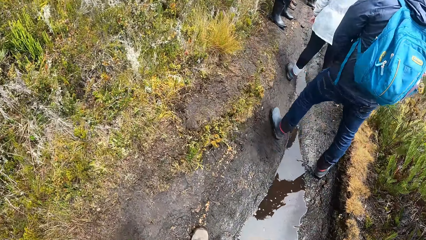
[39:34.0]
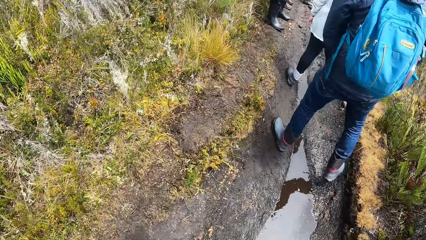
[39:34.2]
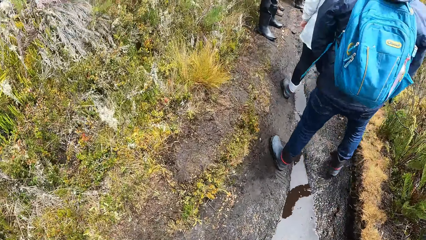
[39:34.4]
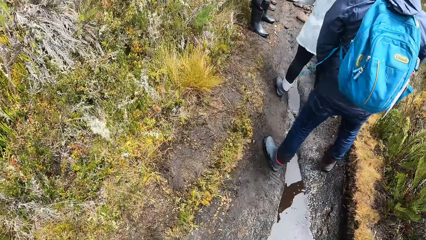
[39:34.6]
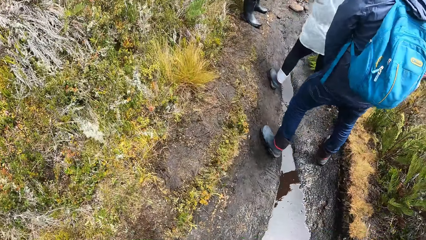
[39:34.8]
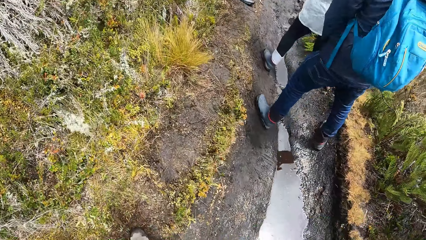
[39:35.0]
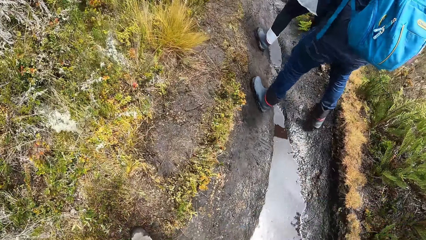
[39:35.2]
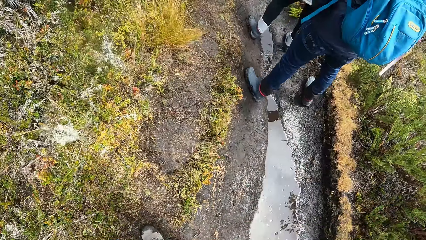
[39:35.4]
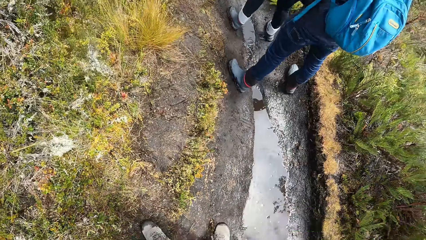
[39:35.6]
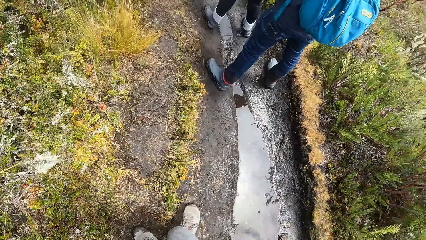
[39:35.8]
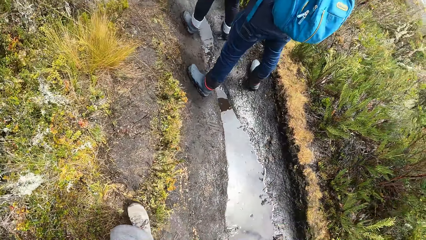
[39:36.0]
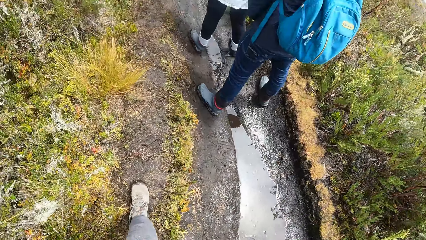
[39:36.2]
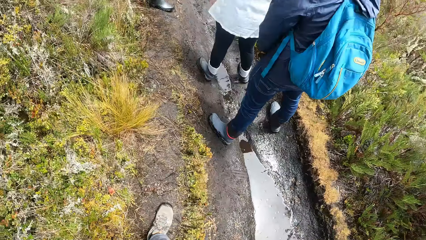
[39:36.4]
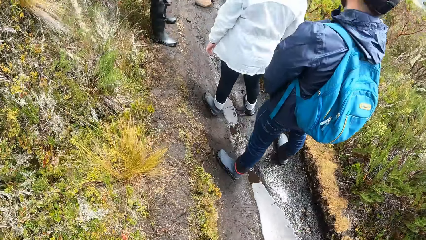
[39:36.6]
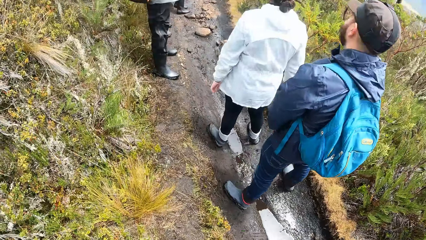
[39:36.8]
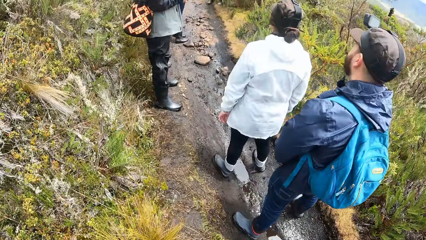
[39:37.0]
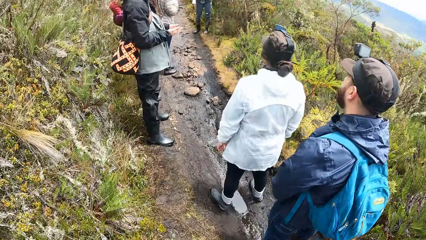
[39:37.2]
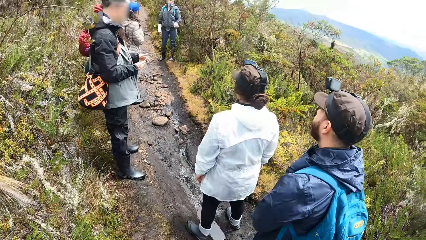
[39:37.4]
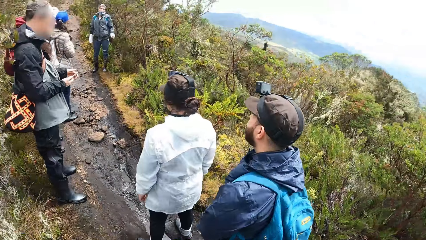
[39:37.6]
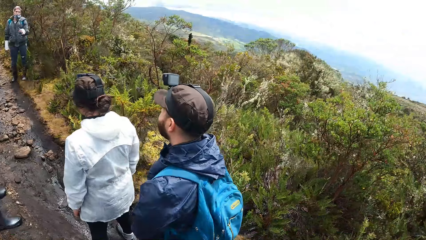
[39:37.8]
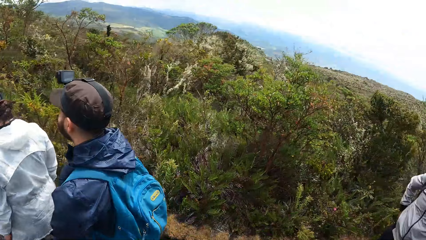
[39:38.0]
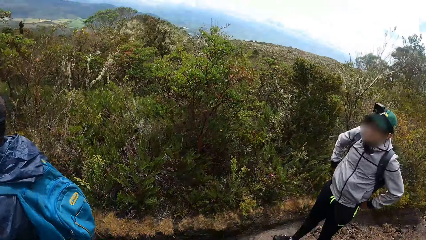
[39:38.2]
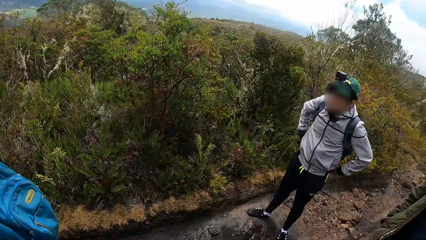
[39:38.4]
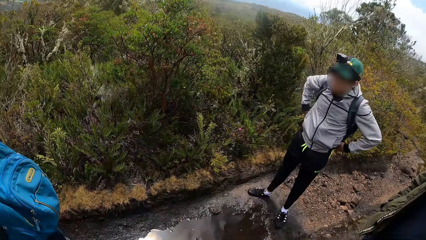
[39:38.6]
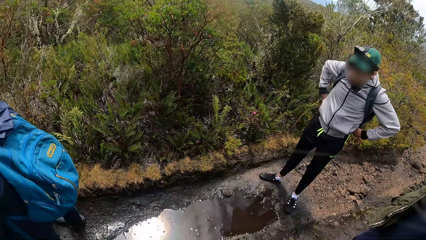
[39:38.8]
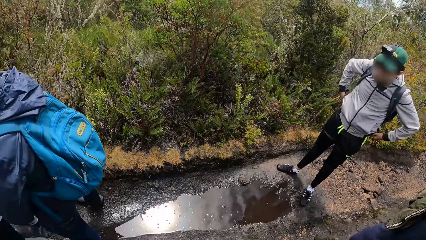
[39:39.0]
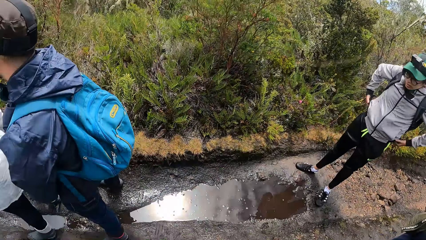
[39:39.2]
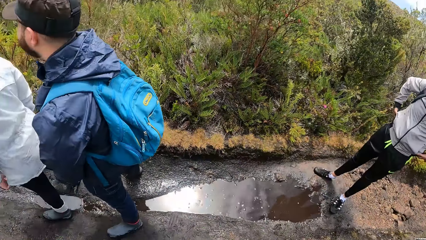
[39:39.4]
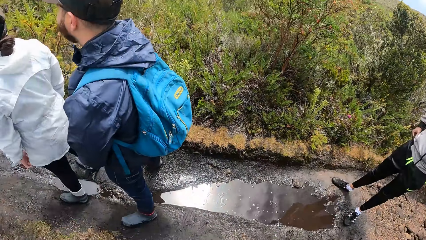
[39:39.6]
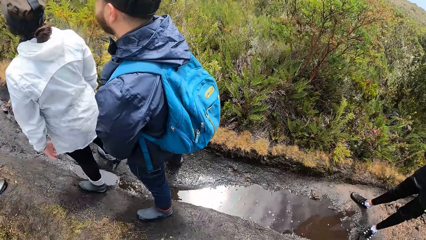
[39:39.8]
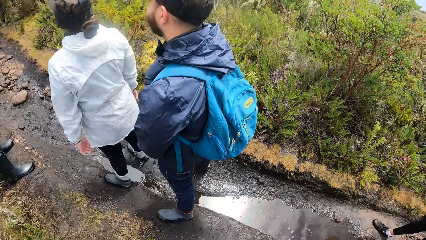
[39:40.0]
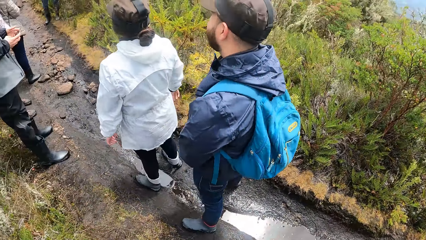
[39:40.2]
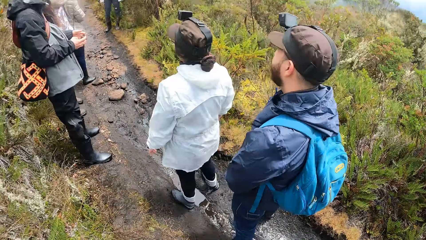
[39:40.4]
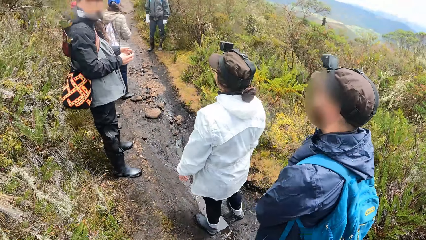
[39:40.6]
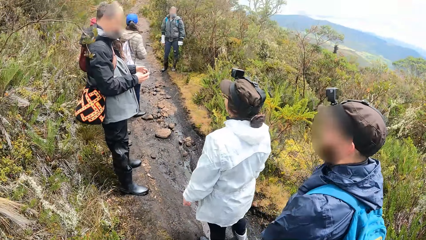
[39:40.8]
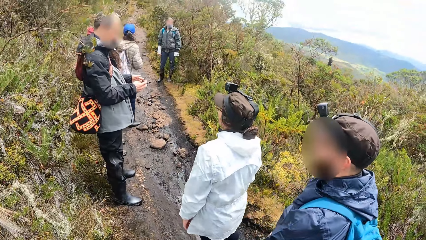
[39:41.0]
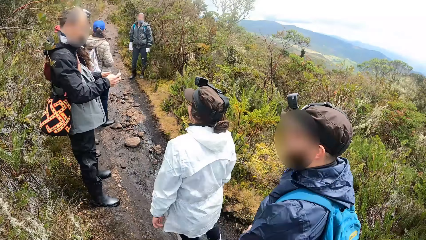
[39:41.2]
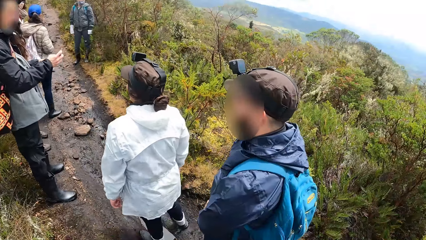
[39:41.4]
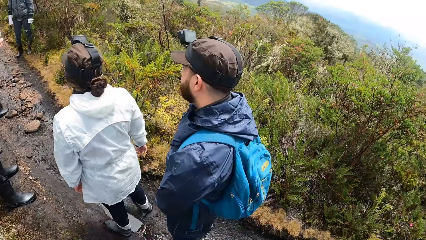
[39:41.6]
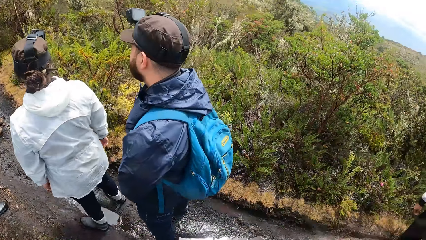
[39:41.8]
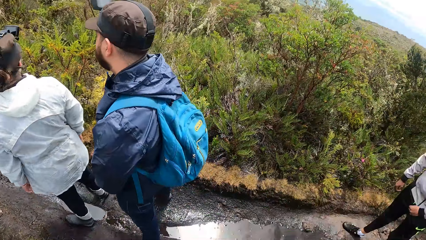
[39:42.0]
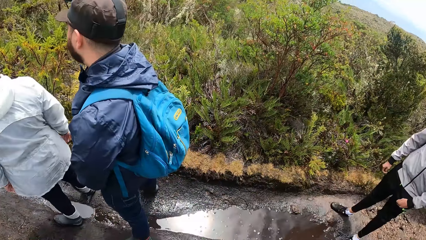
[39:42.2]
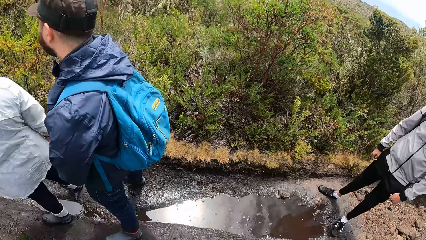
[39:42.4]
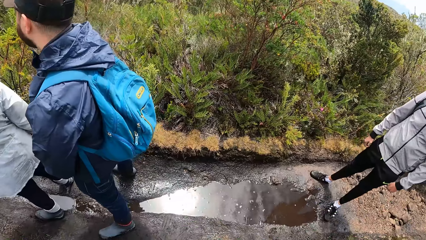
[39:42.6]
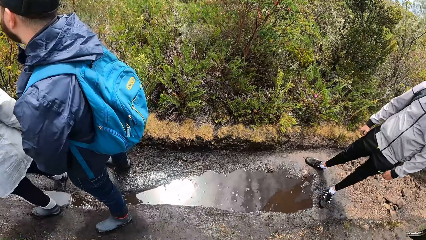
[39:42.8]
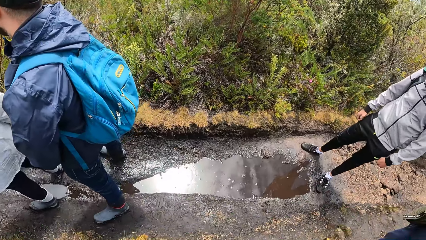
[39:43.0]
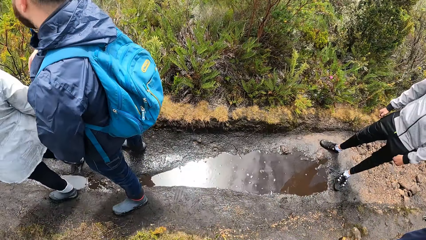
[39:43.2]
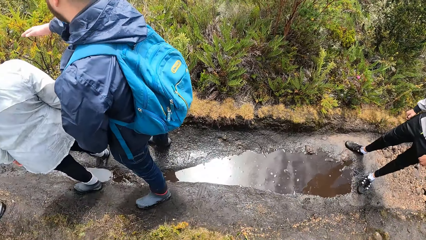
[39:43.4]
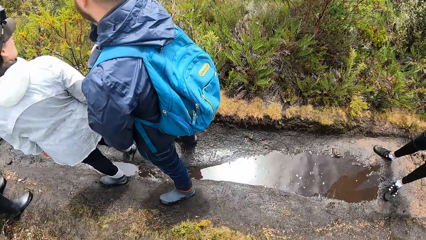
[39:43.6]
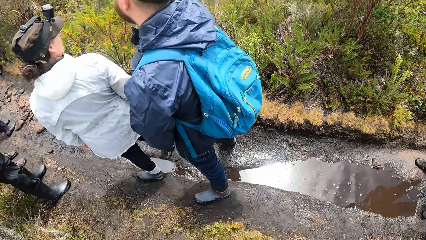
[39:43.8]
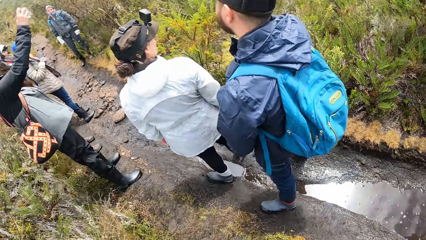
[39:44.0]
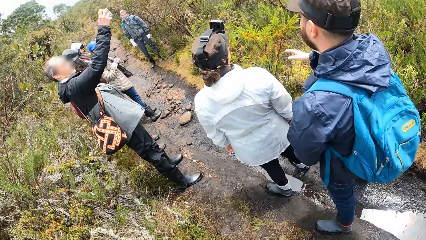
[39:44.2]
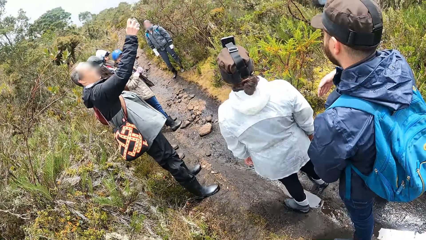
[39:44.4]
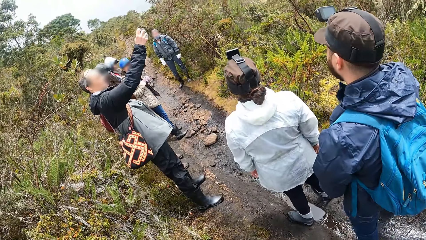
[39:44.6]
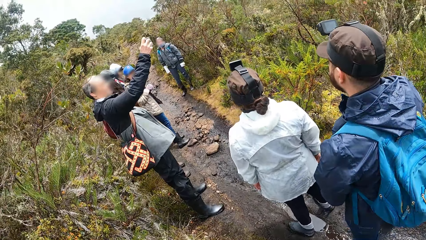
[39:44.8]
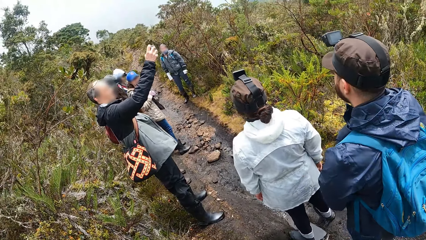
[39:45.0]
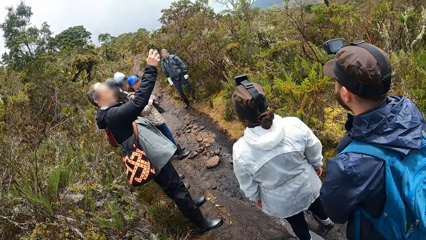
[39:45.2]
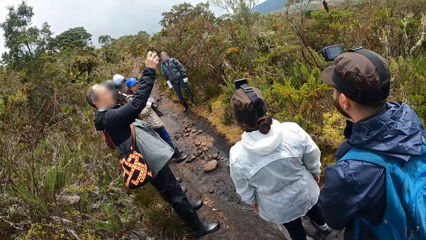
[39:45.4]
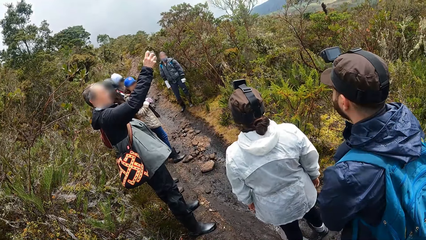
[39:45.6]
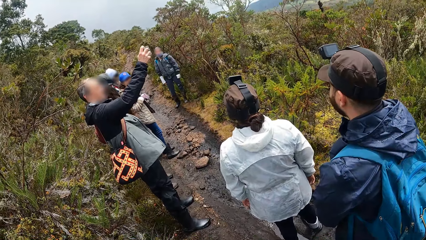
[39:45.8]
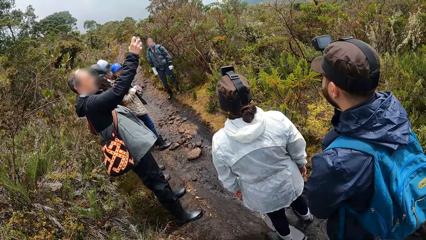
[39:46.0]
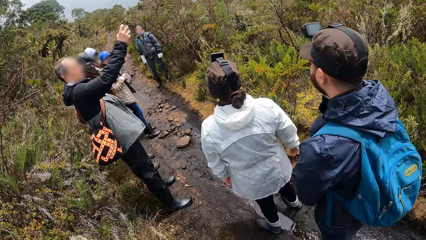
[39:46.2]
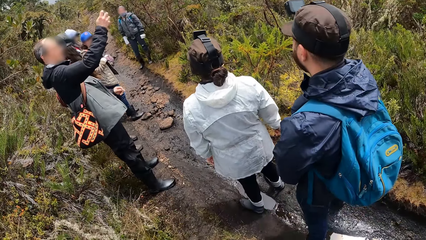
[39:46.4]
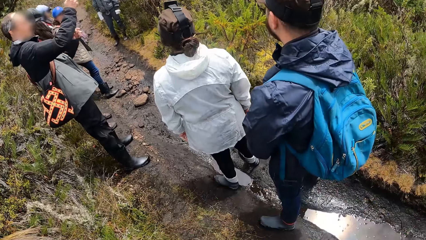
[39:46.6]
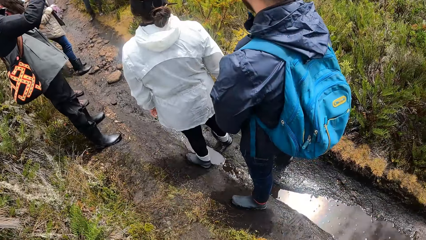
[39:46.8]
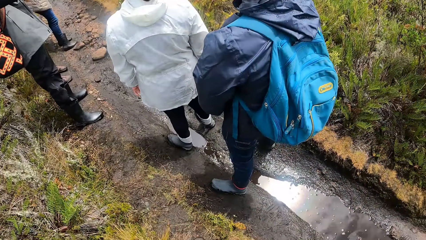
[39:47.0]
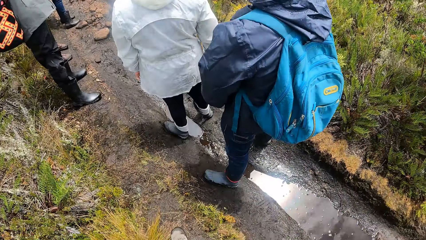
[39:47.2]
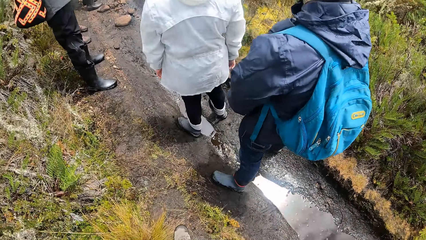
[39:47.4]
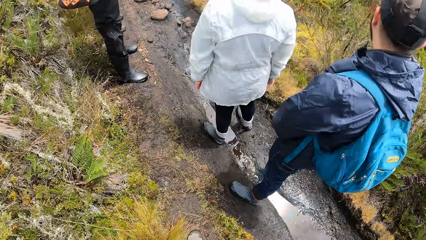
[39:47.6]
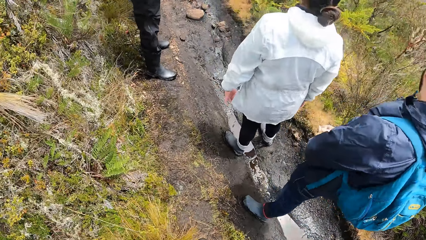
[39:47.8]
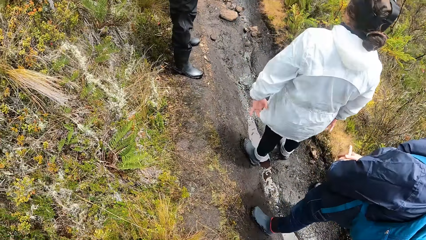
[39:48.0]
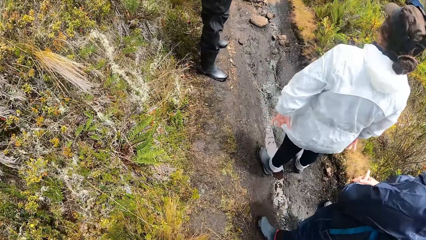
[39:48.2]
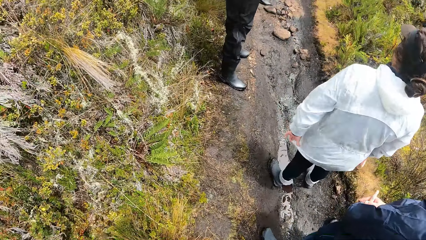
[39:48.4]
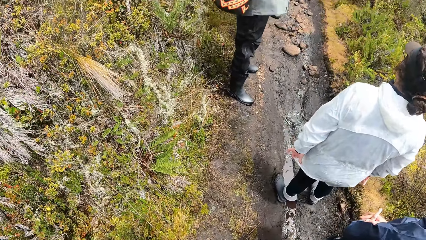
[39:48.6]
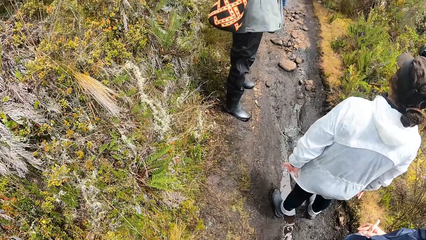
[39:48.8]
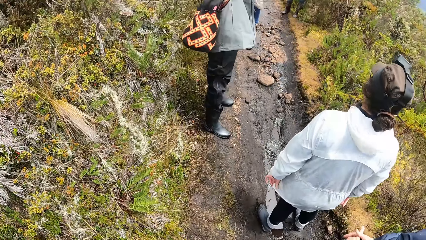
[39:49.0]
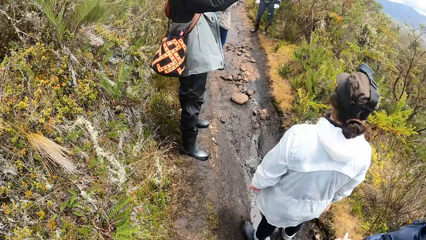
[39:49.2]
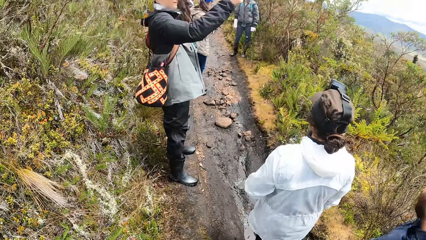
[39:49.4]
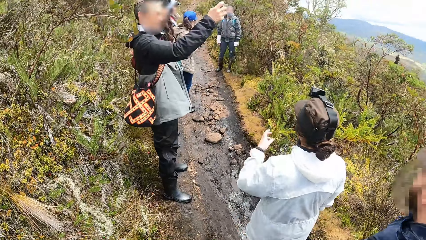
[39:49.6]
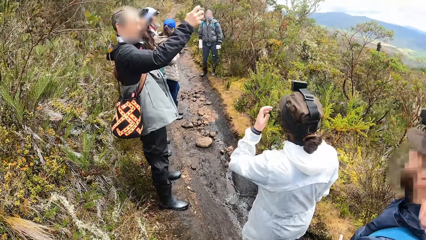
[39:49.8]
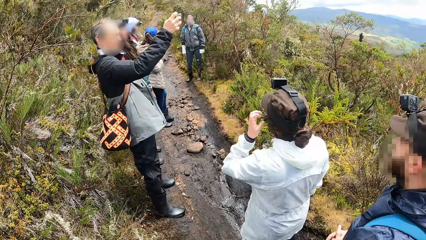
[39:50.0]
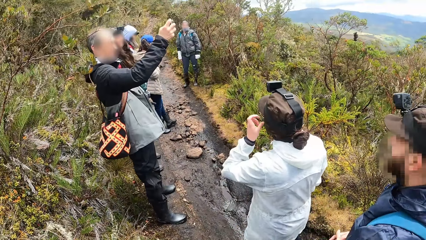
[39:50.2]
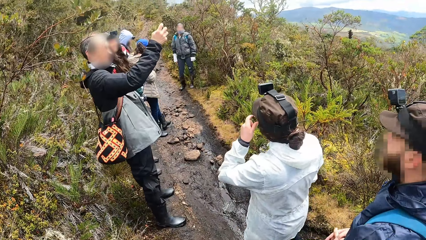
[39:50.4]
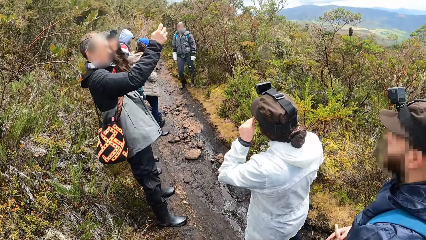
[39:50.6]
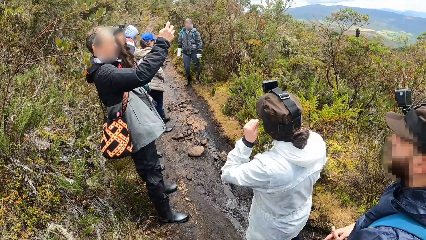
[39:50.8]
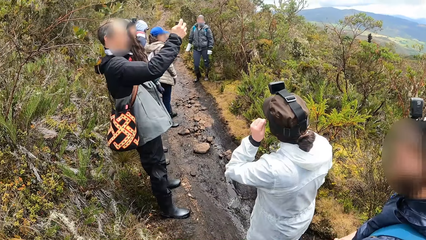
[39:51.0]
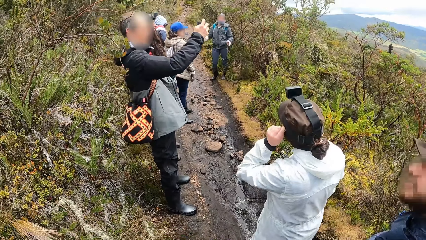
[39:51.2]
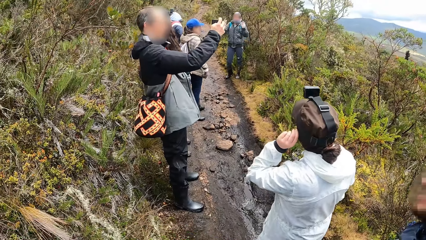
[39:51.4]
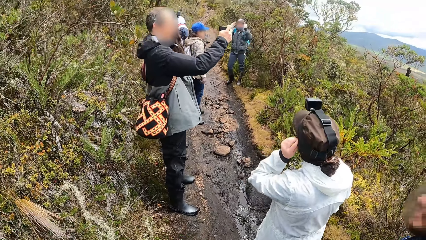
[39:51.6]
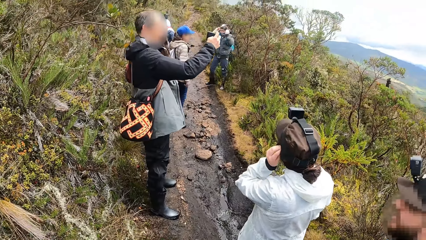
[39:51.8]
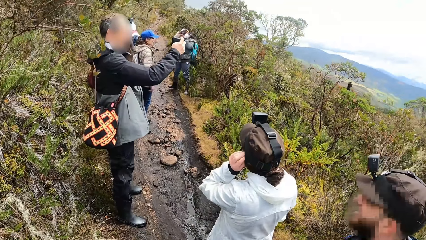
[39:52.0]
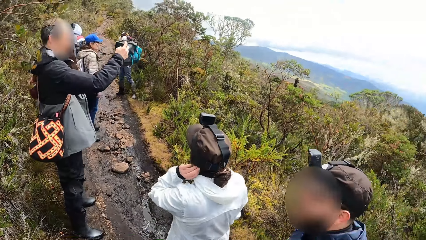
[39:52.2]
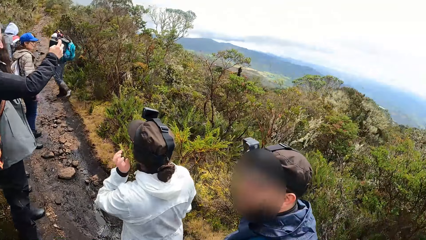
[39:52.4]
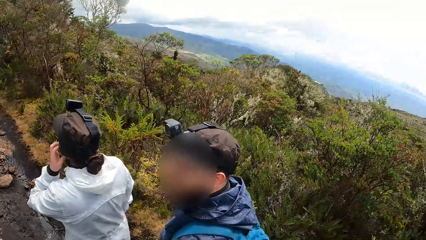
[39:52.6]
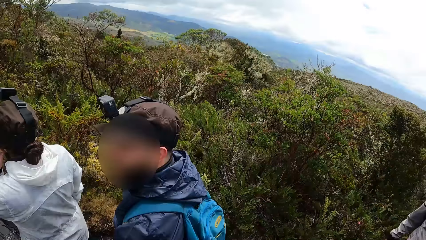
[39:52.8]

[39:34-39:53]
The camera wearer stops walking. They stare around the forest. A man adjusts his clothing with his hands. The woman interacts with another man.
